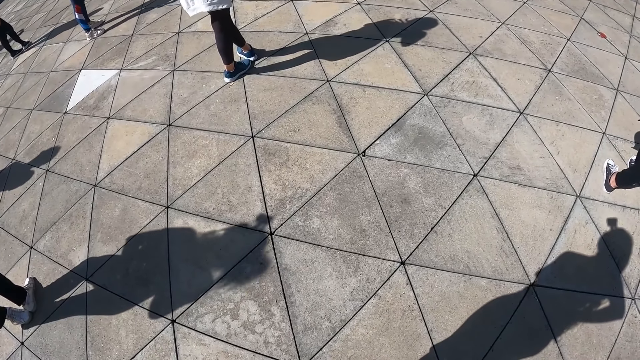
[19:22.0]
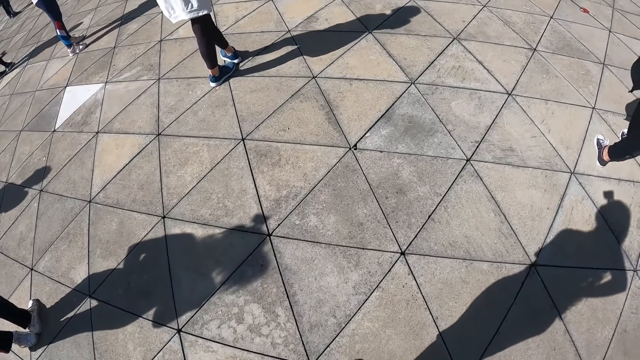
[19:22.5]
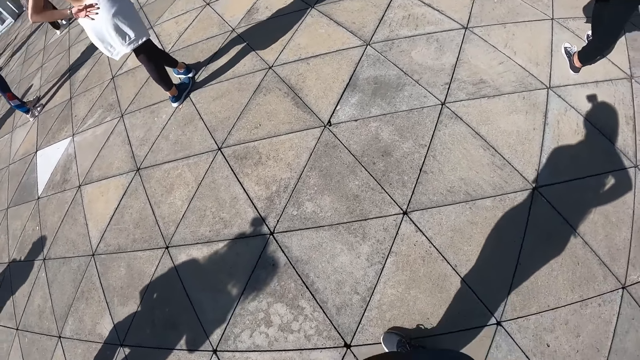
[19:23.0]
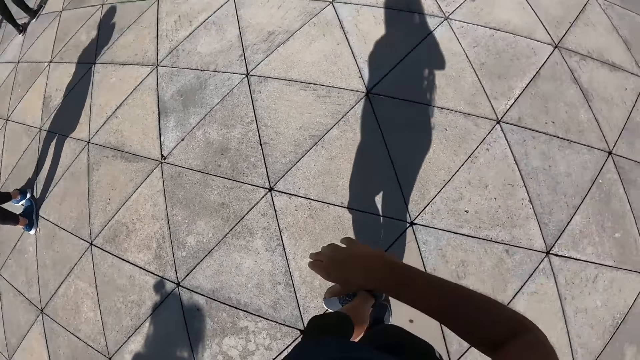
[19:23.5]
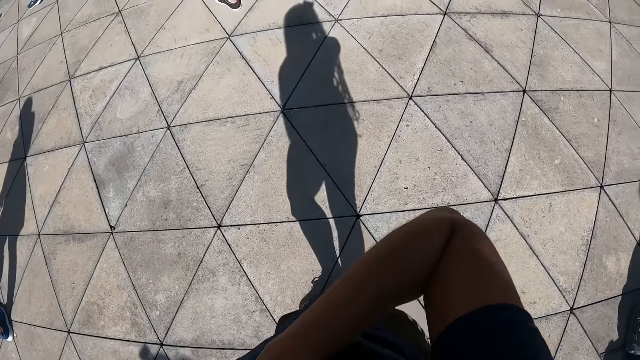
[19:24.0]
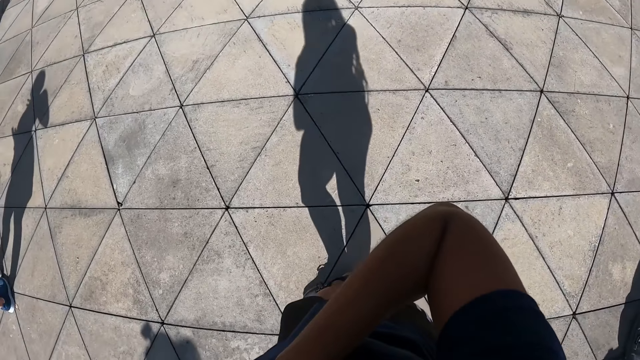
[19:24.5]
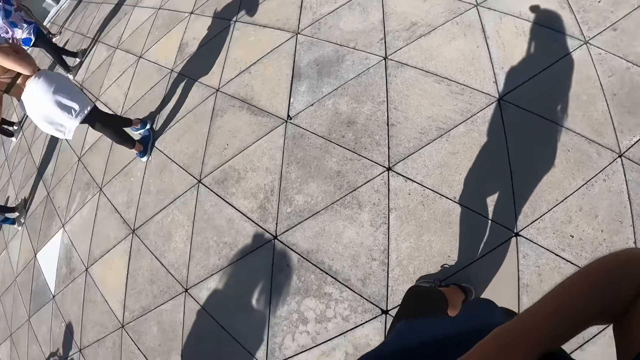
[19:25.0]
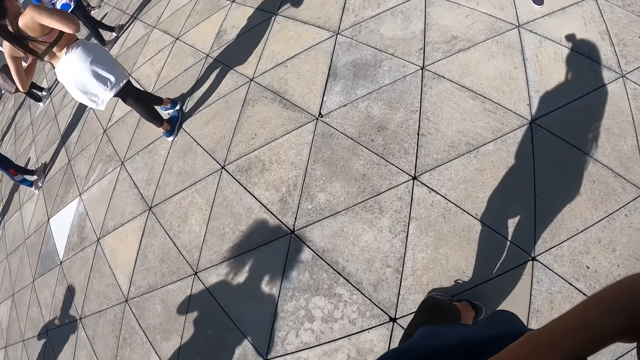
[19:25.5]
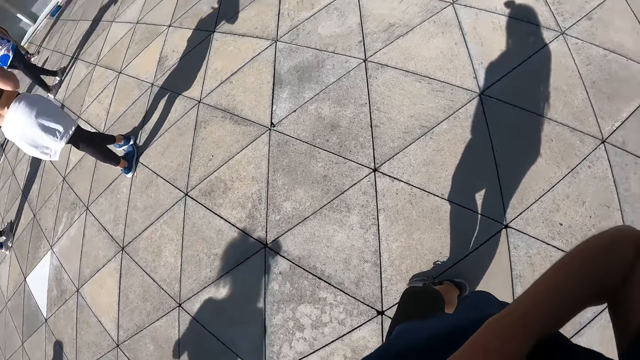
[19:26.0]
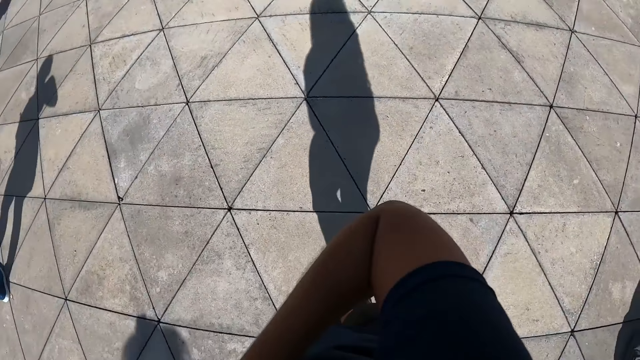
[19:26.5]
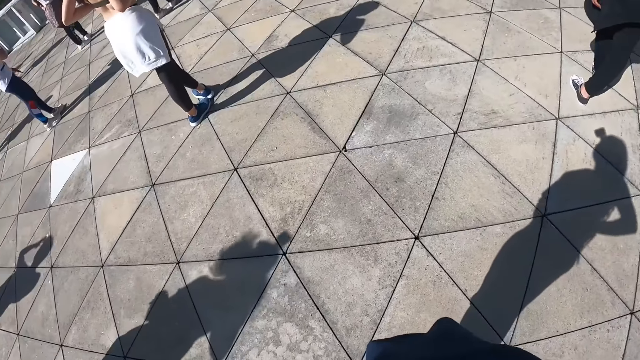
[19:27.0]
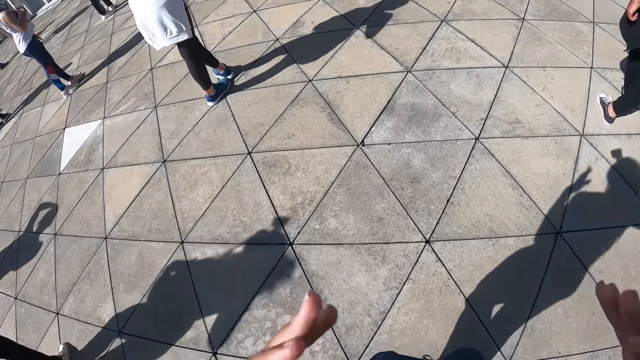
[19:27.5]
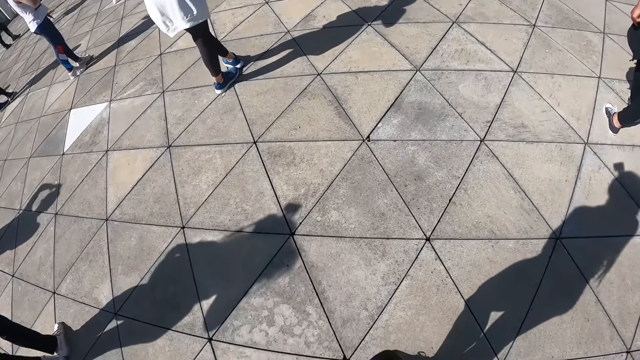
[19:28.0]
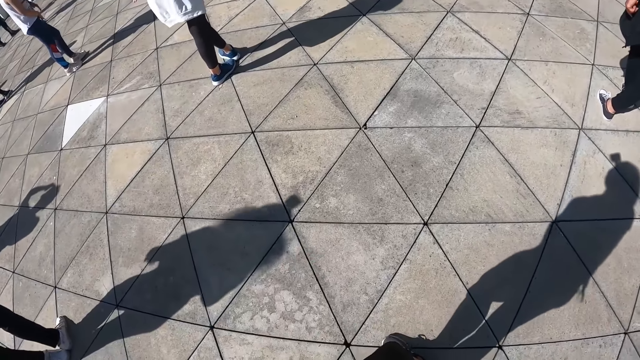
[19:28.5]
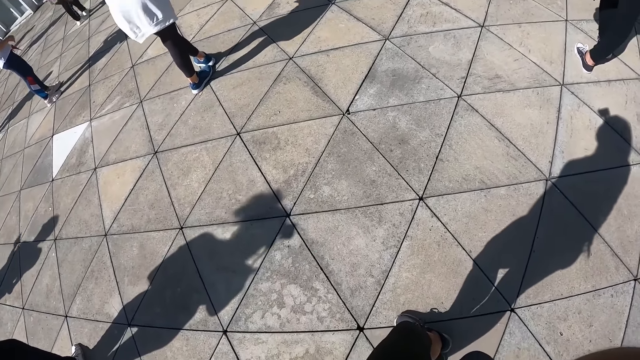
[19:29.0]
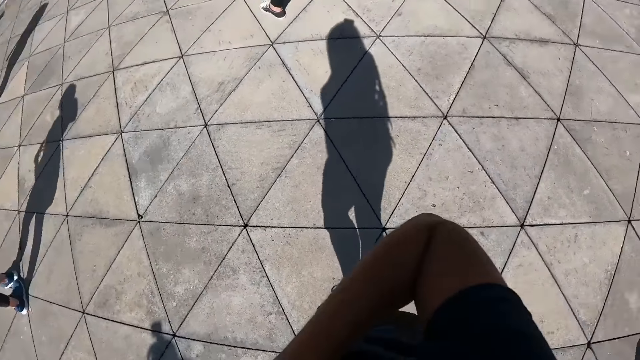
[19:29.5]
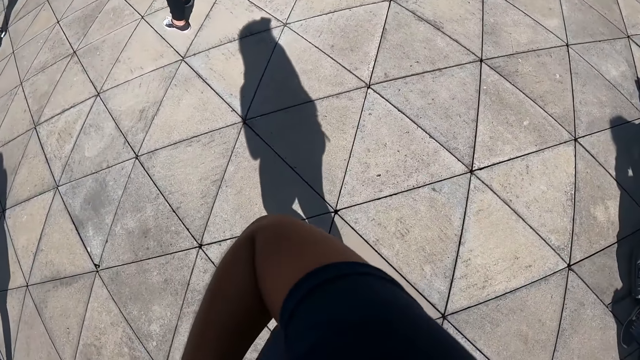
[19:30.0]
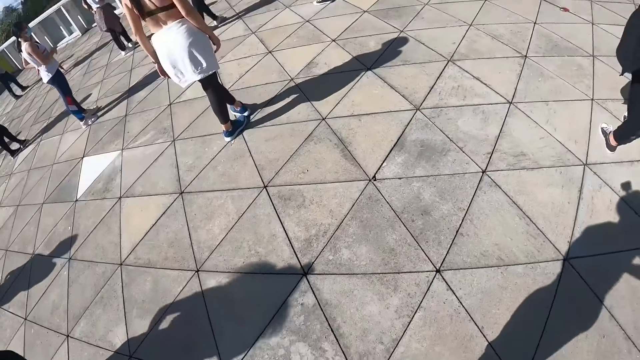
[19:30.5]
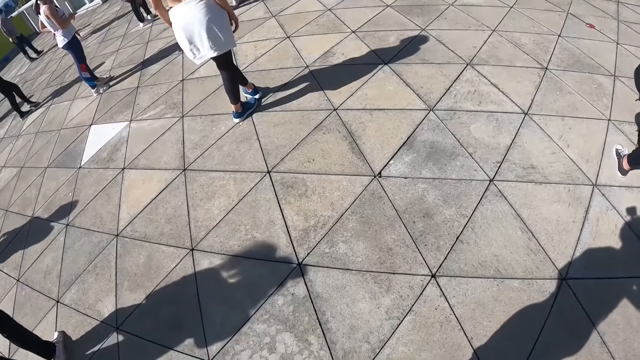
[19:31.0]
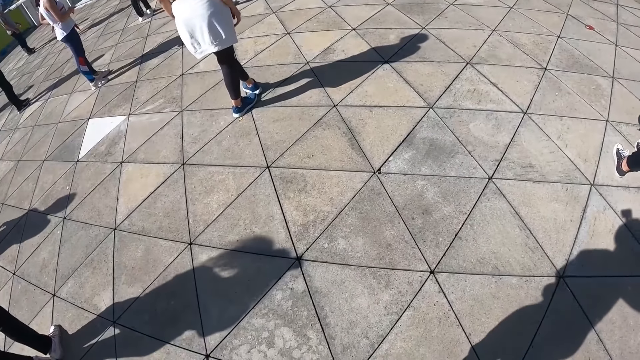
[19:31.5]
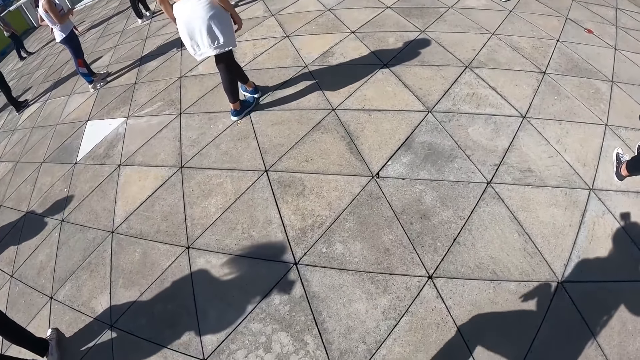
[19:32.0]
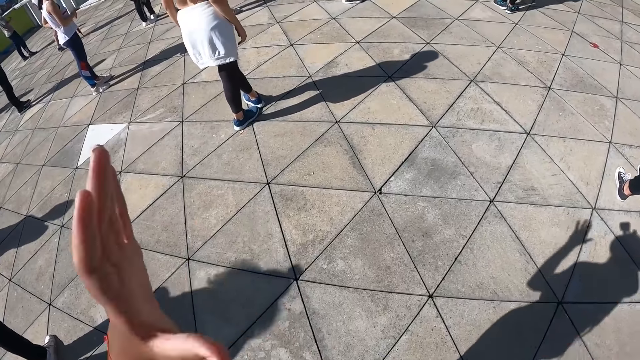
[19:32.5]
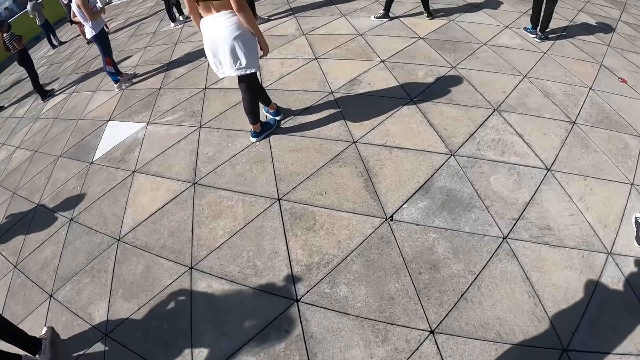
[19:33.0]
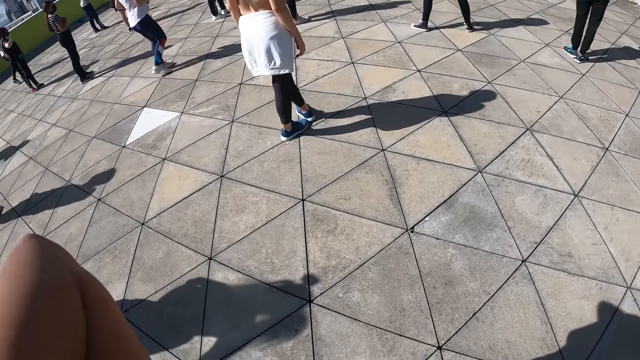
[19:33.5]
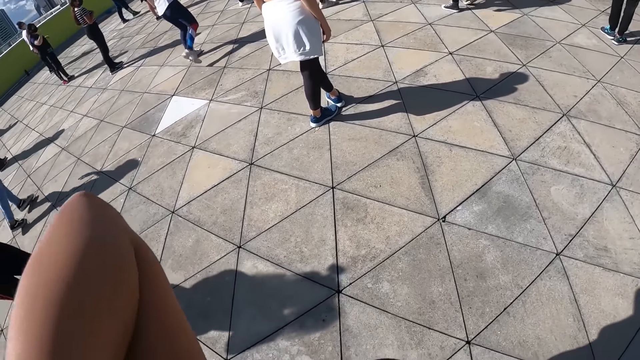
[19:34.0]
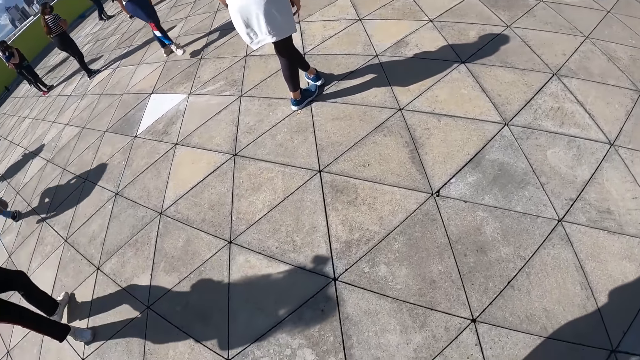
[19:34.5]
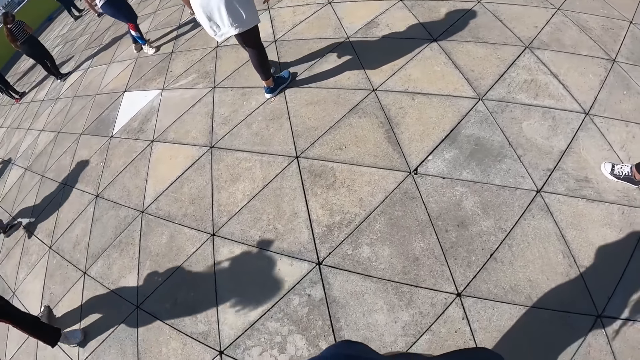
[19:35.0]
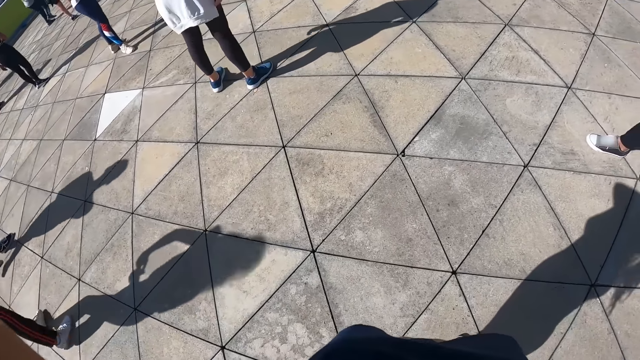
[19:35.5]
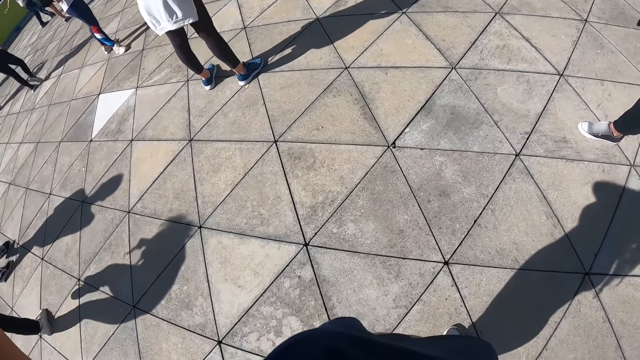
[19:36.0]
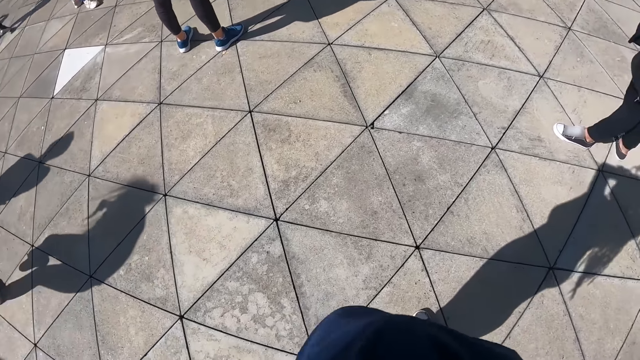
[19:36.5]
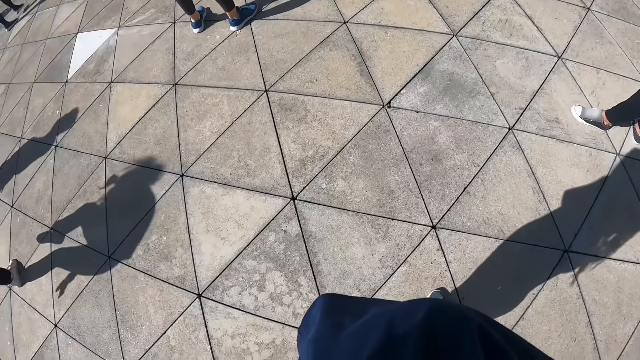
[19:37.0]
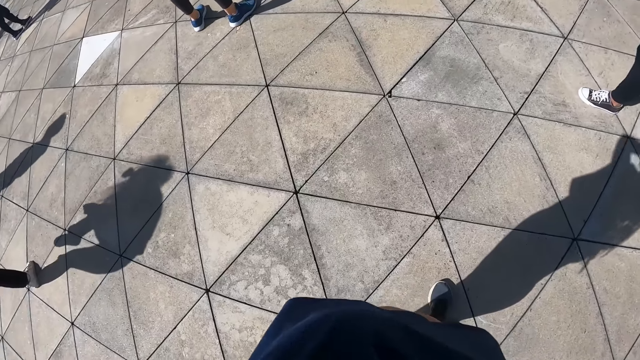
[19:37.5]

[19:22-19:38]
The camera wearer adjusts her hair. She moves her hands. She packs her hair with her hands.

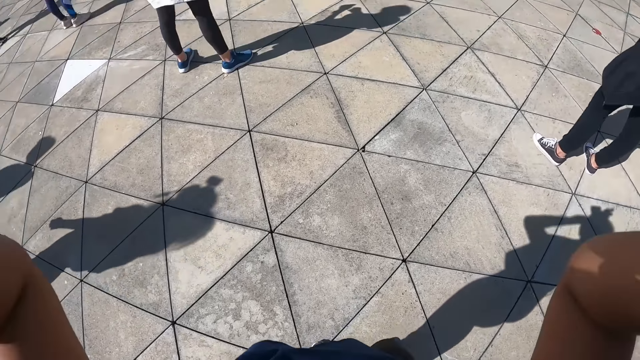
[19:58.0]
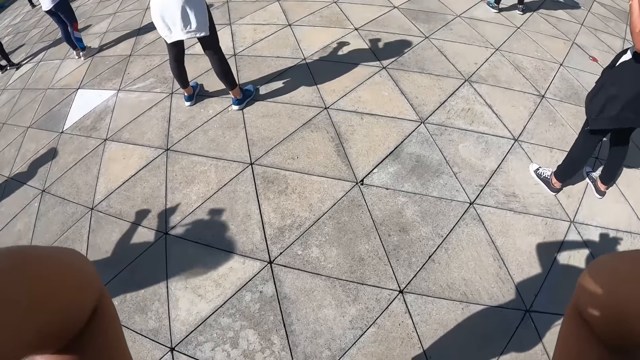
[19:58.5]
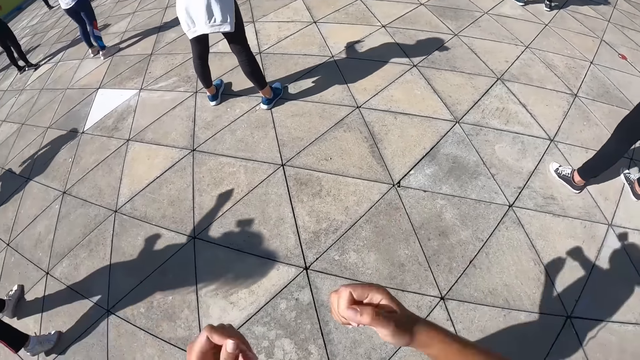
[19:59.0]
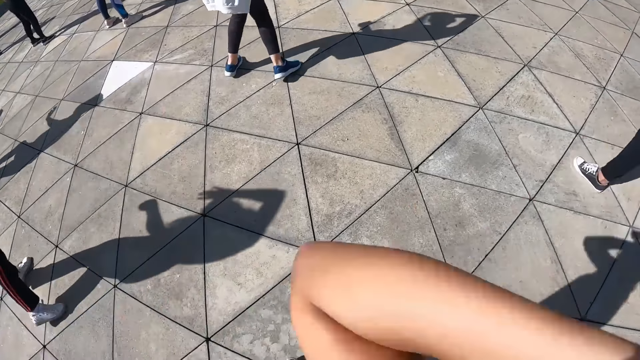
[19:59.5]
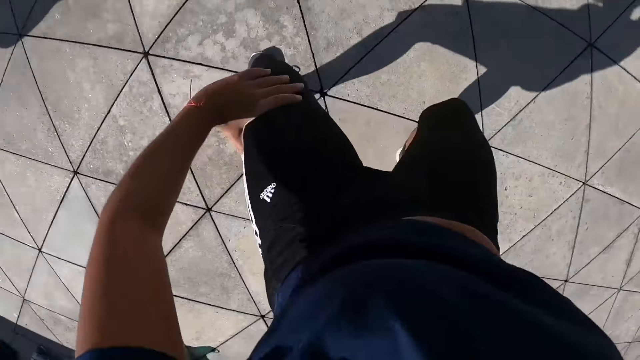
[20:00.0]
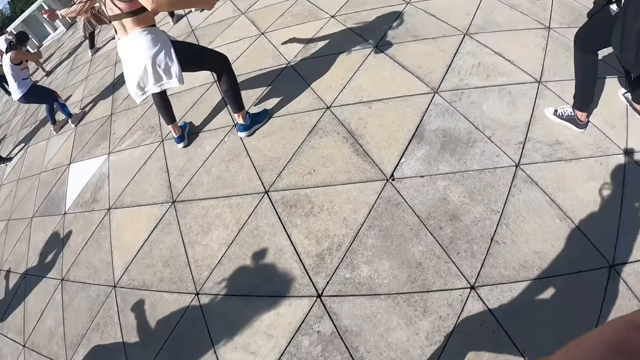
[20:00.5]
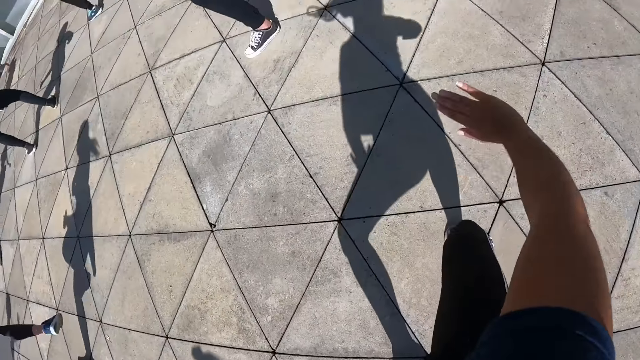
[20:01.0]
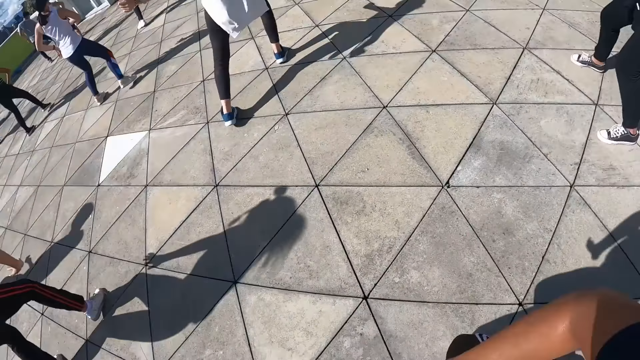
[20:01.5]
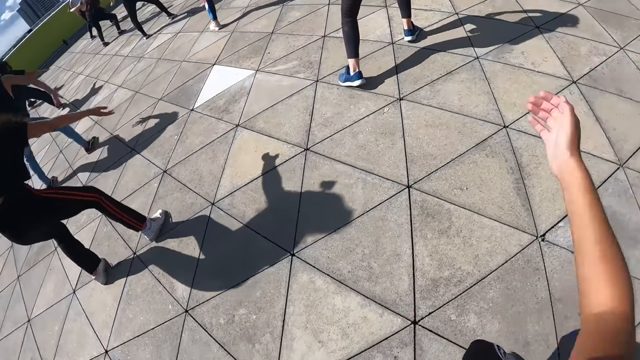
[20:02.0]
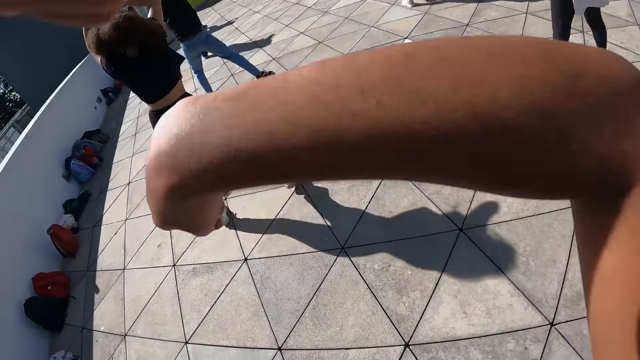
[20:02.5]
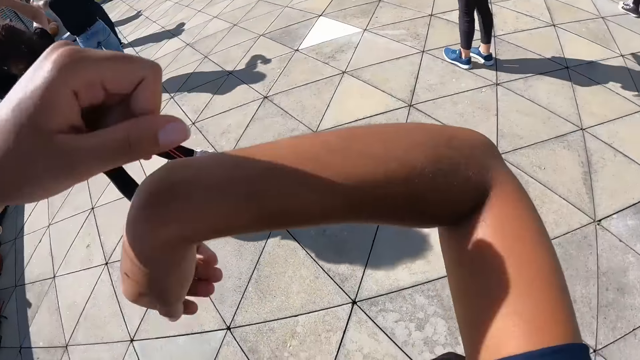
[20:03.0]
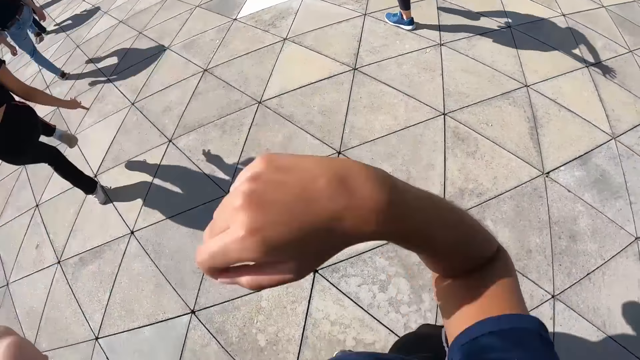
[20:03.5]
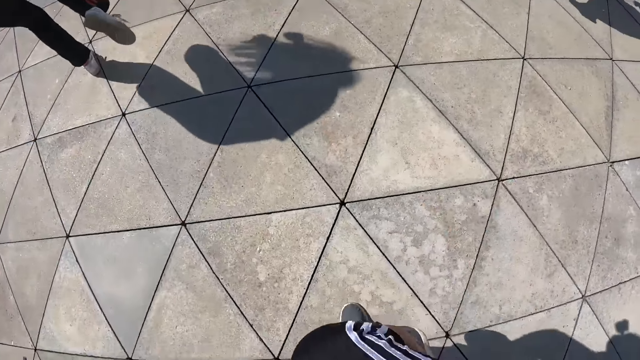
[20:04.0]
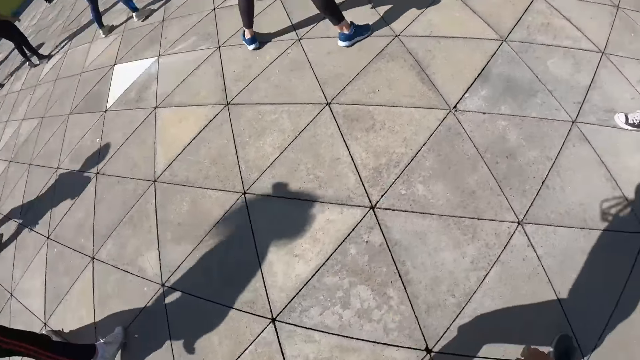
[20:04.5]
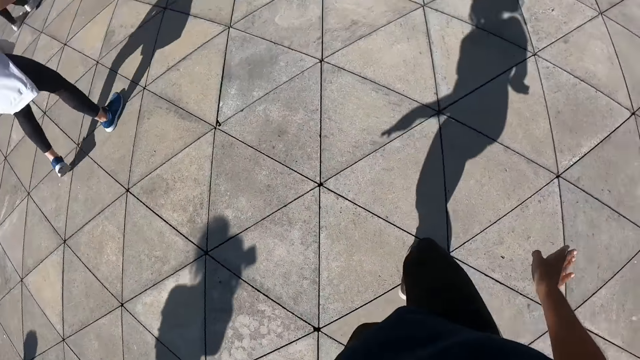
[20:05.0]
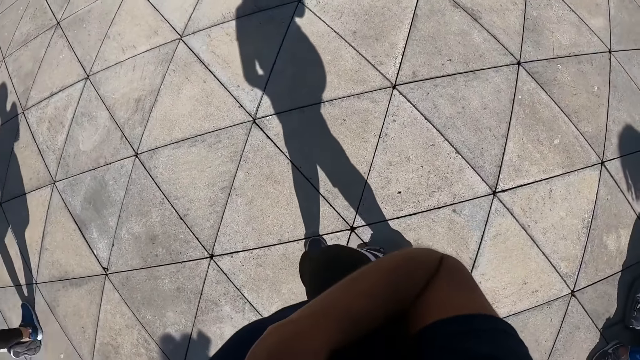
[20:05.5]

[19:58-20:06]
The camera wearer dances with the group of people in the dance centre.
